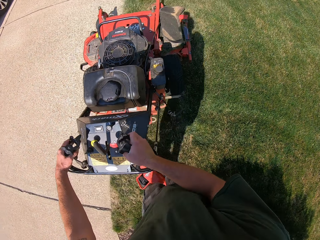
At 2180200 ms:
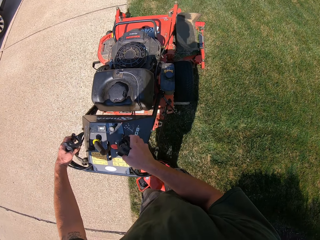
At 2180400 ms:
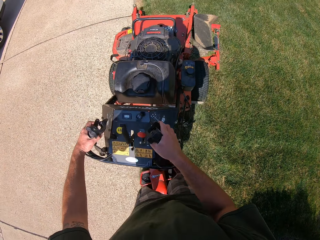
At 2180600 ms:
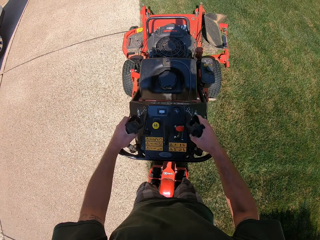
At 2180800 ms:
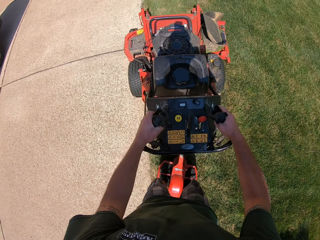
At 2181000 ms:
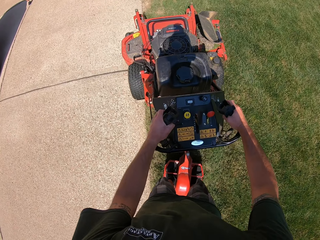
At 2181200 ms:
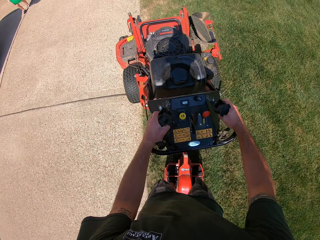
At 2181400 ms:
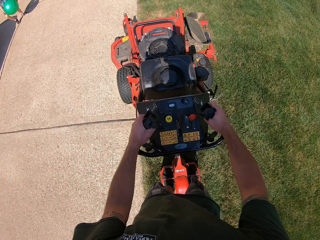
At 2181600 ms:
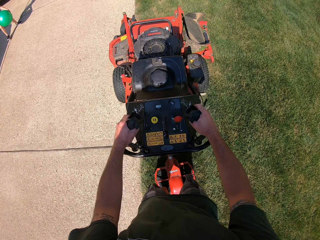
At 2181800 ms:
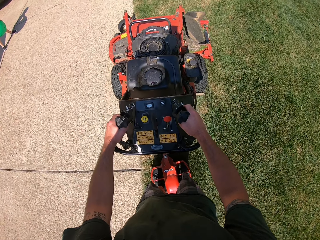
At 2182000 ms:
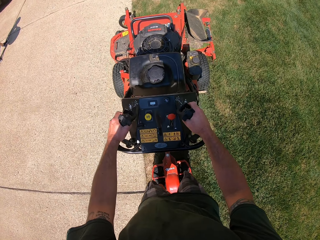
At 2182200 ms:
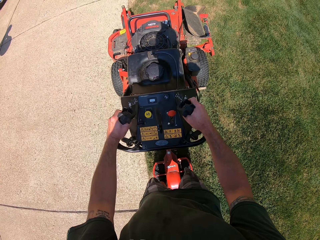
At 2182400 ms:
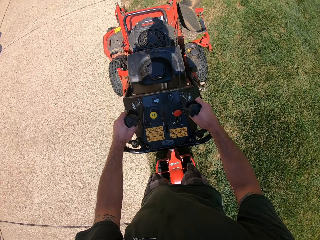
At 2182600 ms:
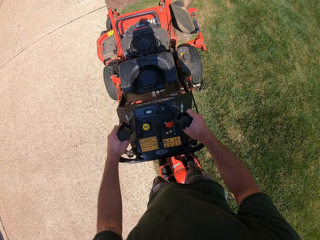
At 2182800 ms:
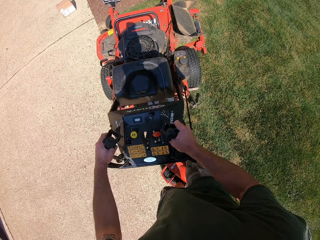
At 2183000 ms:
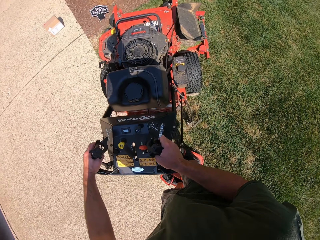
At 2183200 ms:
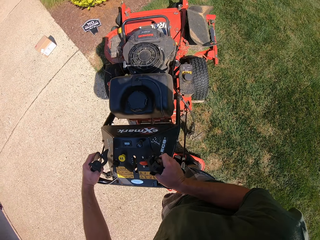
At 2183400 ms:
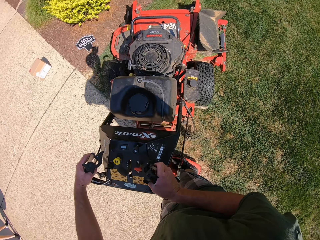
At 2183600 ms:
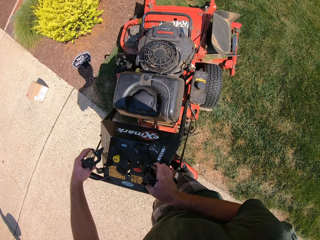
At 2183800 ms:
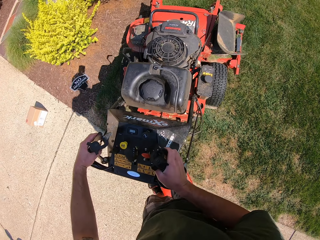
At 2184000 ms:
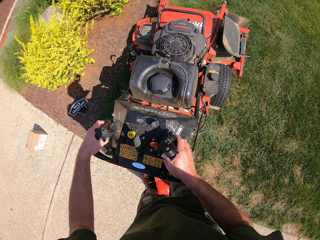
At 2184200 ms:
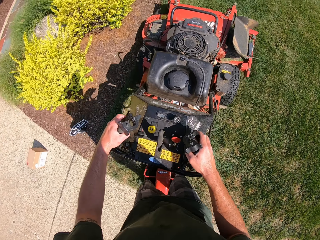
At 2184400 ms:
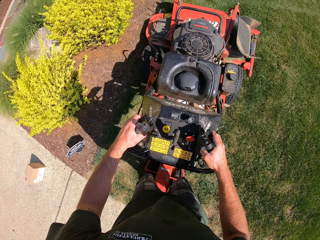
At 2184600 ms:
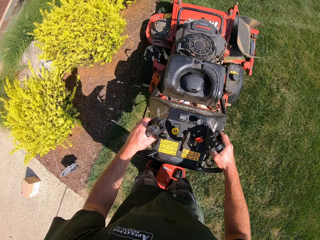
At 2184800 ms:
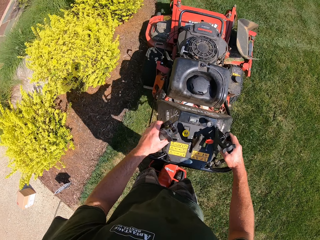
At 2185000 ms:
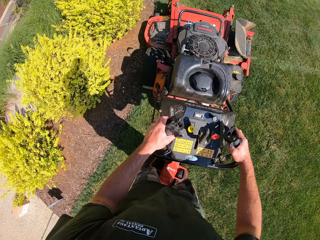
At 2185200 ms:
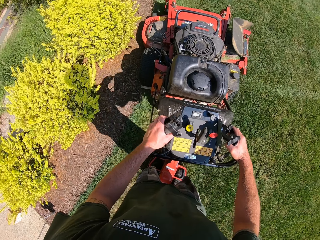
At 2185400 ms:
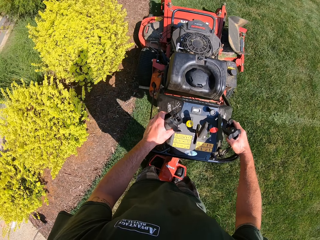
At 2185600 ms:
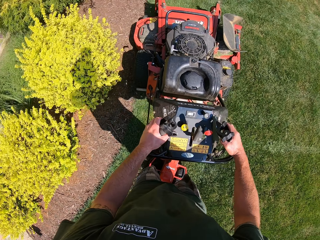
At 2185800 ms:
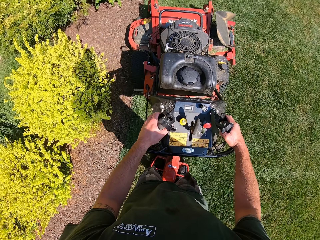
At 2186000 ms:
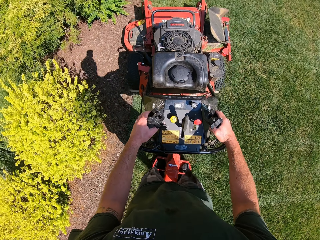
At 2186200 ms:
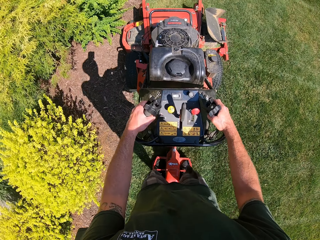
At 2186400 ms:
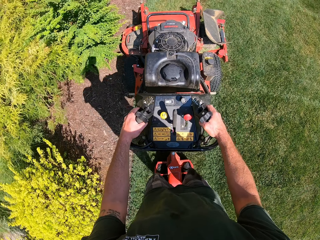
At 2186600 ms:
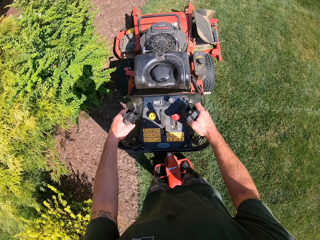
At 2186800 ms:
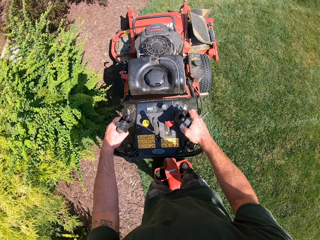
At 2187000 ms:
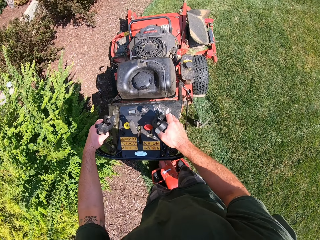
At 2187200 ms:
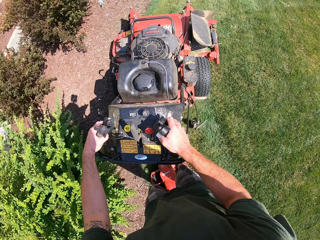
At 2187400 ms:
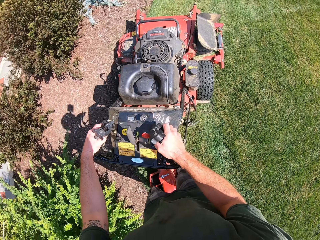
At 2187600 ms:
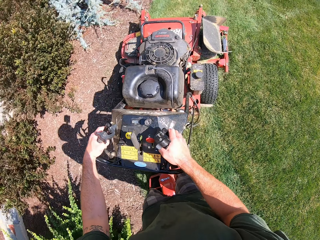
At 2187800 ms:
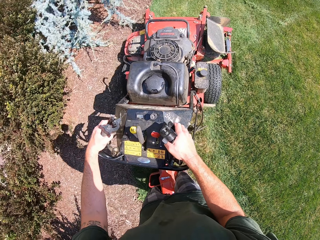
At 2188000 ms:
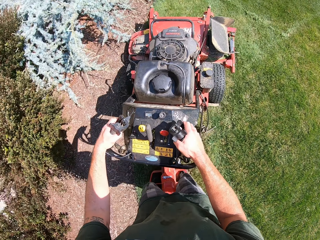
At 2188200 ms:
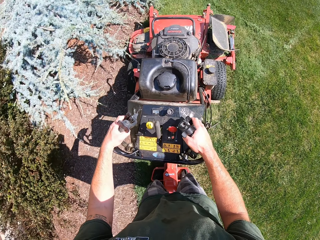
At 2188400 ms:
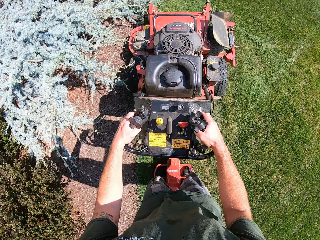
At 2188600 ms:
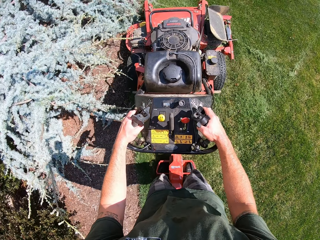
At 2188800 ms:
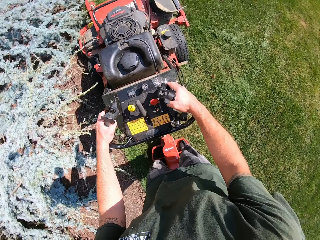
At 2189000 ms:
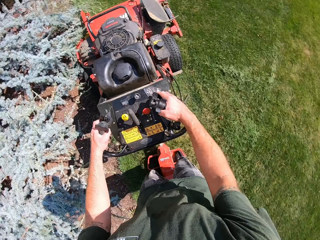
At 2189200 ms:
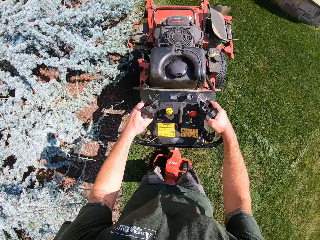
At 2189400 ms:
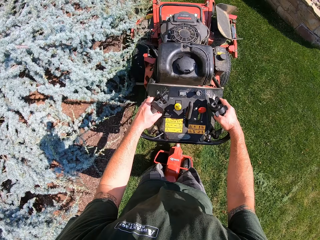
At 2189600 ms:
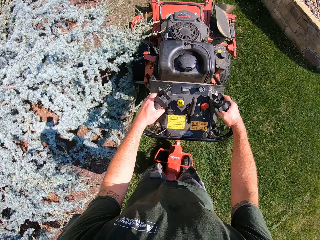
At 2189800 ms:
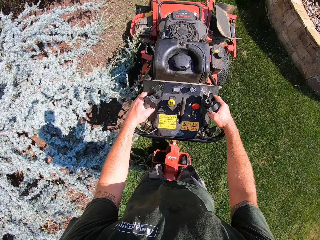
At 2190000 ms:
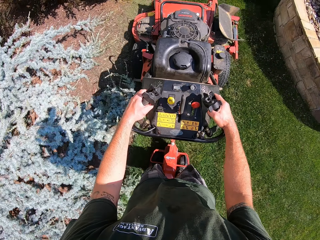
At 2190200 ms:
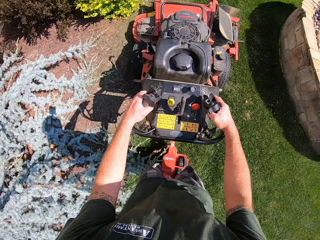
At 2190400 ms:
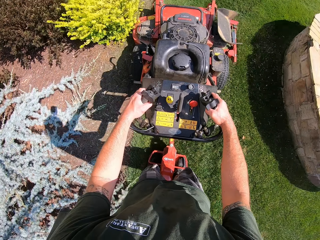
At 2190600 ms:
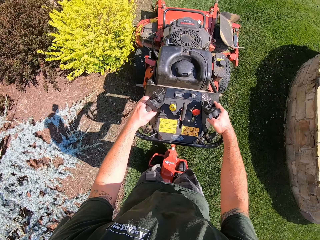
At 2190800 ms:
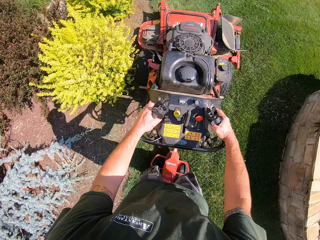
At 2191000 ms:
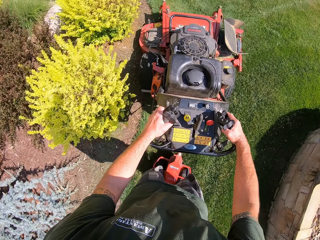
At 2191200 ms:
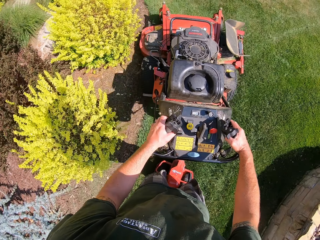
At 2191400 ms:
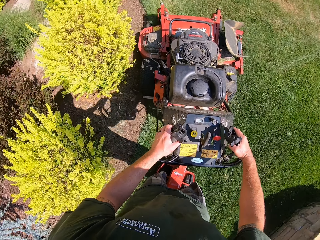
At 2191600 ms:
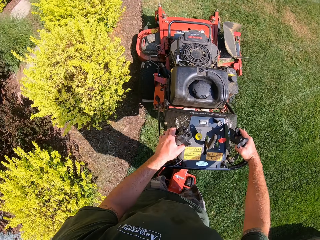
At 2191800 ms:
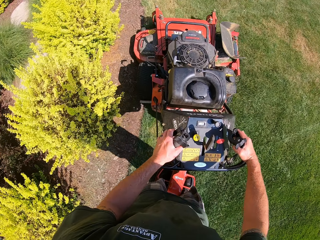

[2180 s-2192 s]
The camera wearer mows the lawn with the lawn mower. They turn the lawn mower to the right. They mow the lawn with the lawn mower.

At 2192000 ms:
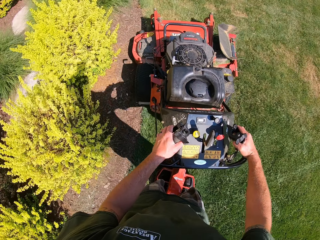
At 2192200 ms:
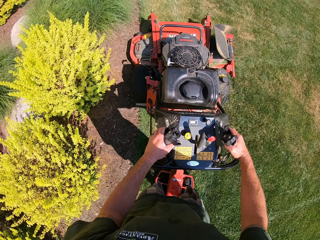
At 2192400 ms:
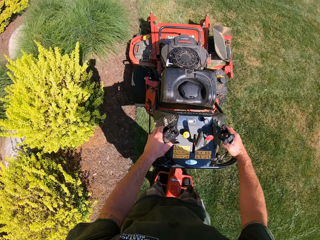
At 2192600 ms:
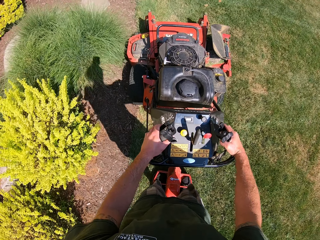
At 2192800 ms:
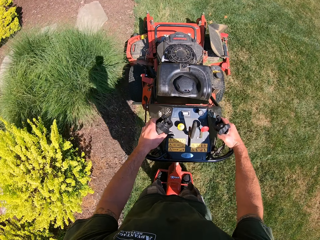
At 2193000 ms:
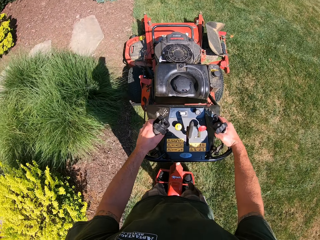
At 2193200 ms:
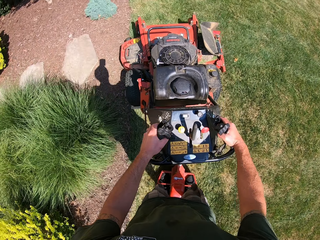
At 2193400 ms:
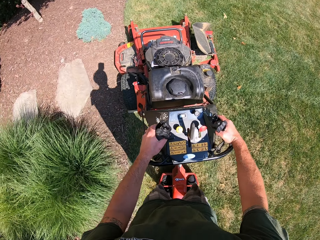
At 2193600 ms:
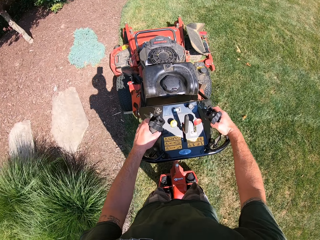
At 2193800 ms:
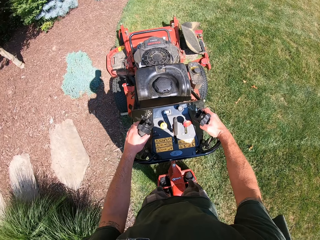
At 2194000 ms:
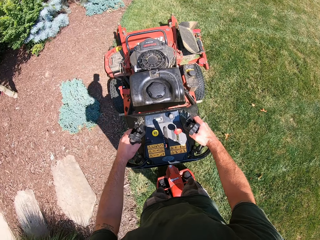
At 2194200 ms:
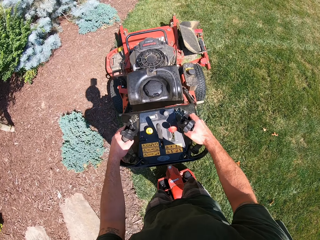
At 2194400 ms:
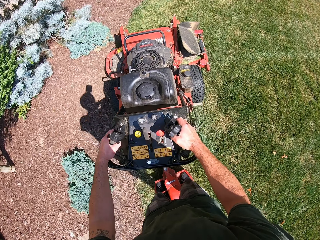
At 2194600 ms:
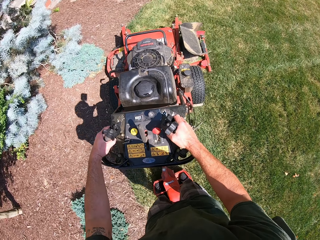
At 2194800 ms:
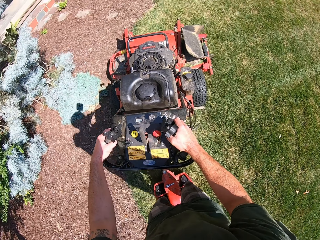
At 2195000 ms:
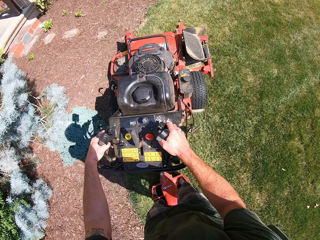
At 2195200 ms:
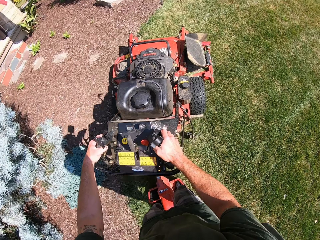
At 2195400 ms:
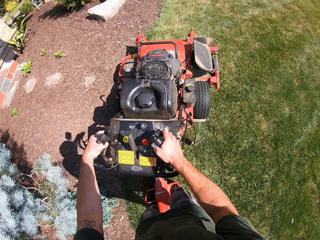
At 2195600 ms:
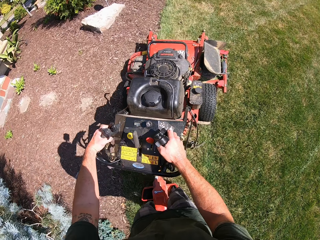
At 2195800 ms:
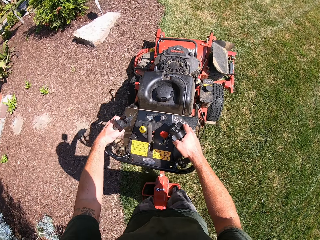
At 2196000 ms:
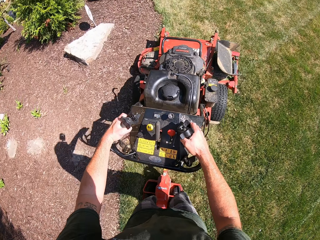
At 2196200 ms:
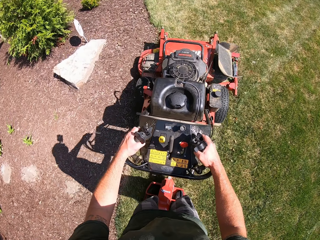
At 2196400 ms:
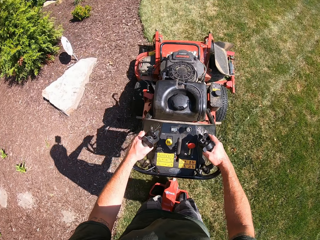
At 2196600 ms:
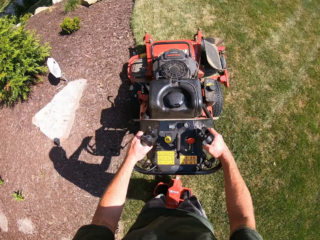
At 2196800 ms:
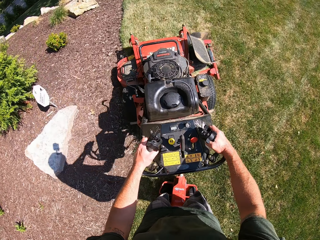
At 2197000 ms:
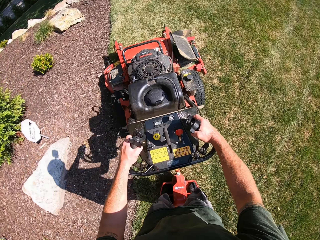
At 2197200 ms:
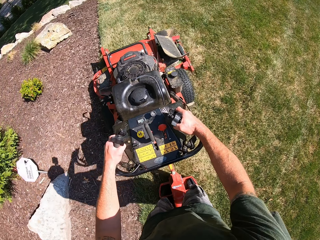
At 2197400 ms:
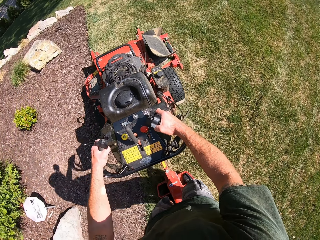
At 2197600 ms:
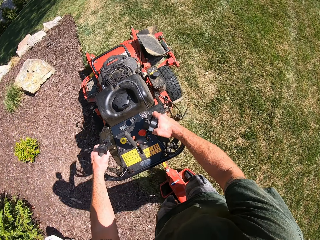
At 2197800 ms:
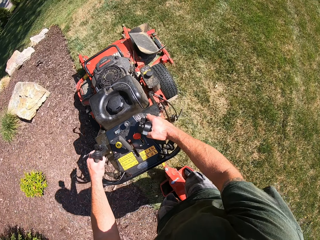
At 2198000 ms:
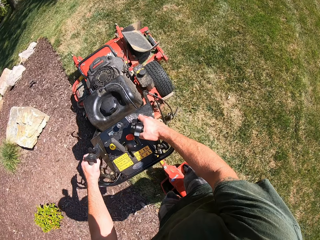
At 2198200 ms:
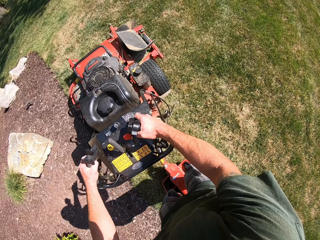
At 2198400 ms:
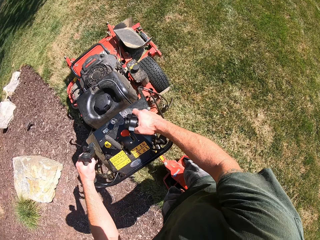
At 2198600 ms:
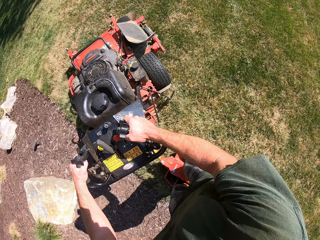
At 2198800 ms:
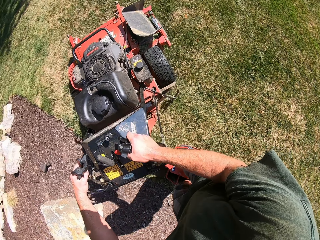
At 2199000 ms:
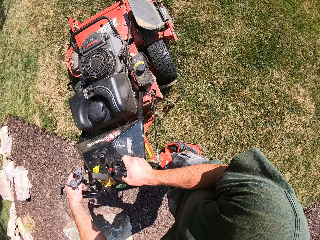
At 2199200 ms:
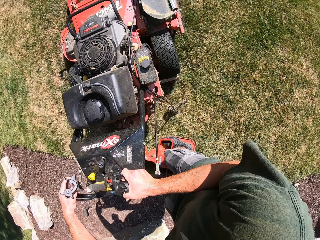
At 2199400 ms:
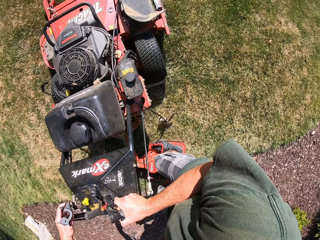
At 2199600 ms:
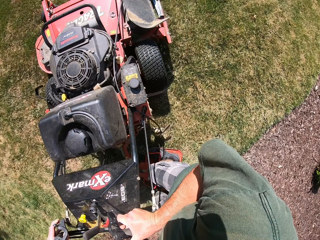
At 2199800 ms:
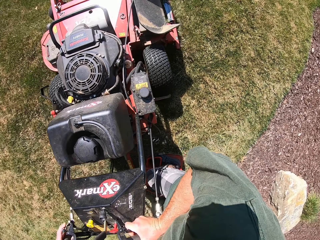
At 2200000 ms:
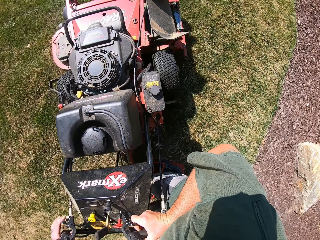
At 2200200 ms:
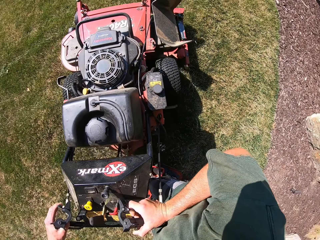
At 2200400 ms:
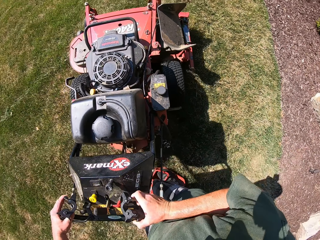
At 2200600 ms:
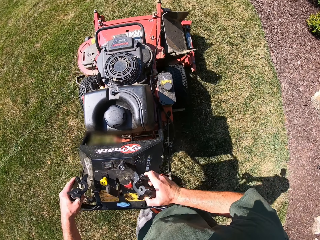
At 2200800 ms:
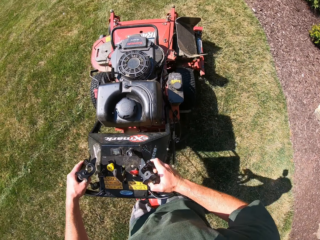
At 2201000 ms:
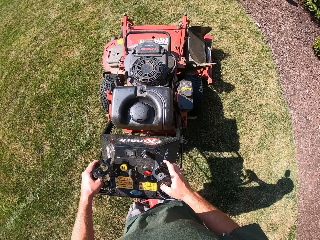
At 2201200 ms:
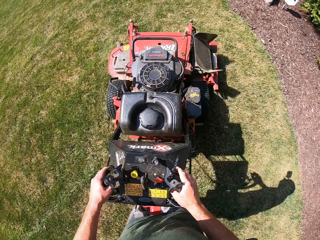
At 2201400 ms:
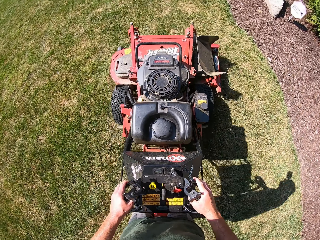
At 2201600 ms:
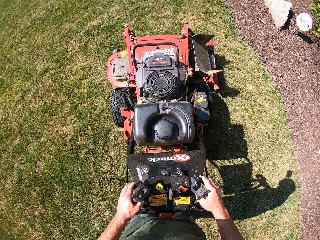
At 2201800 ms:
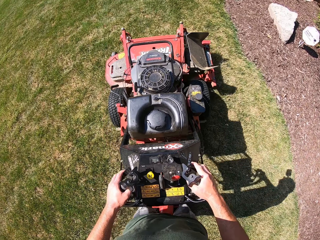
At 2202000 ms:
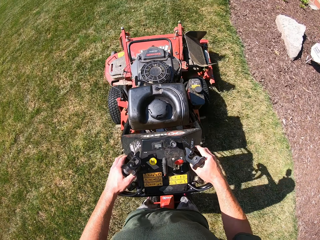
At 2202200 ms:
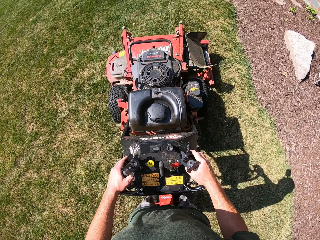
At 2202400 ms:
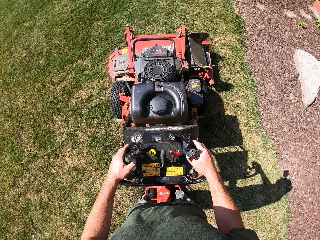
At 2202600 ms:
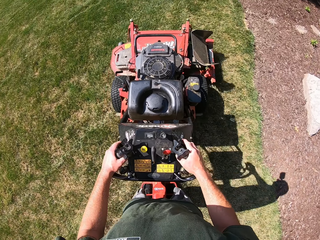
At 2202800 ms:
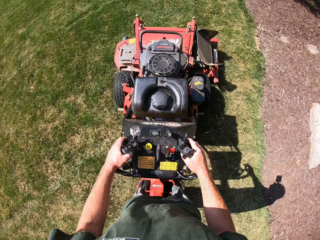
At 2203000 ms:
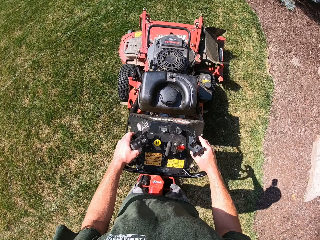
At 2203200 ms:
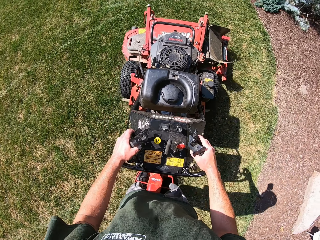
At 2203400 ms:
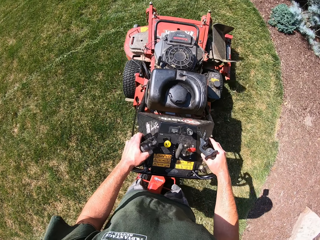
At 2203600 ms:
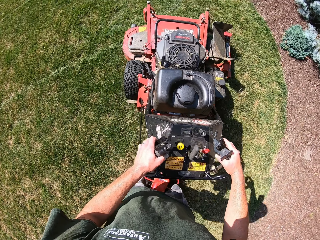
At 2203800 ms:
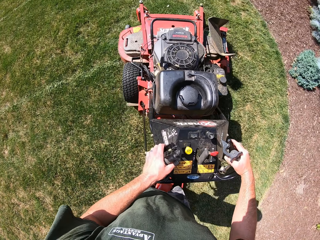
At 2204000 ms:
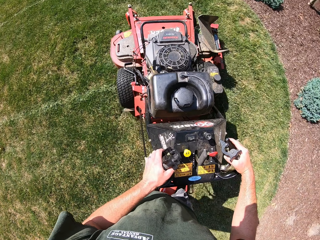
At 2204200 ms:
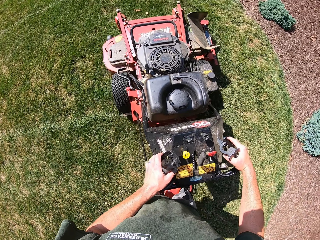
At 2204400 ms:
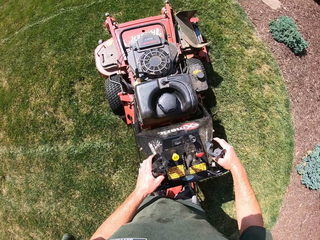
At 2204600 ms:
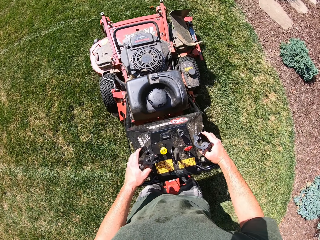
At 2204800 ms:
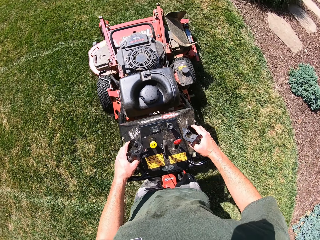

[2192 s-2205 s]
The camera wearer turns the lawn mower to the right. They mow the lawn with the lawn mower.
